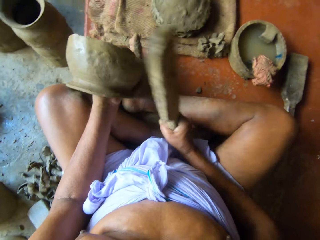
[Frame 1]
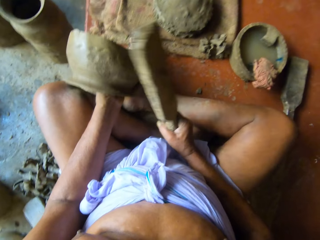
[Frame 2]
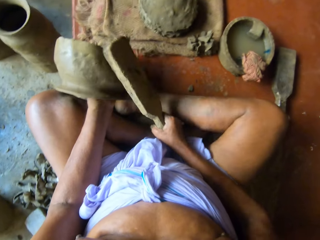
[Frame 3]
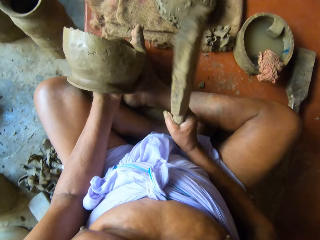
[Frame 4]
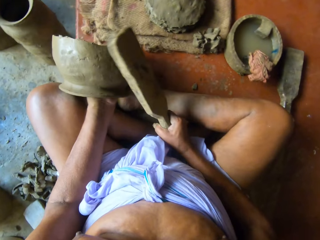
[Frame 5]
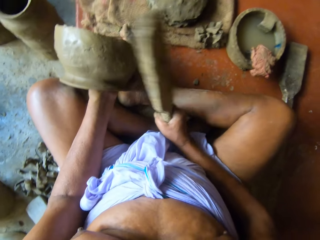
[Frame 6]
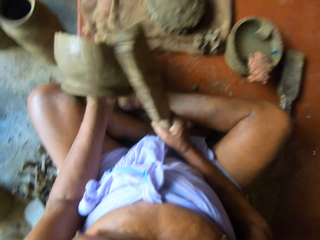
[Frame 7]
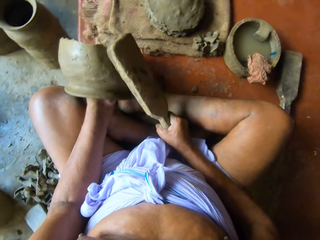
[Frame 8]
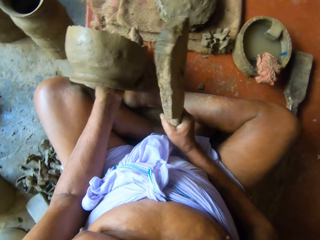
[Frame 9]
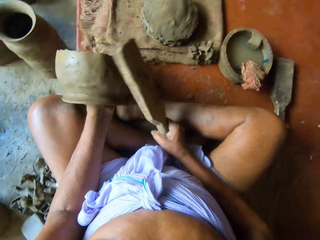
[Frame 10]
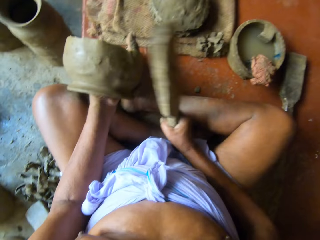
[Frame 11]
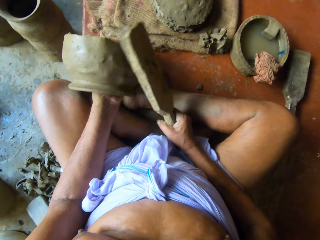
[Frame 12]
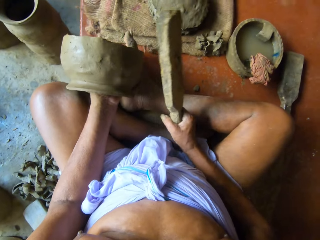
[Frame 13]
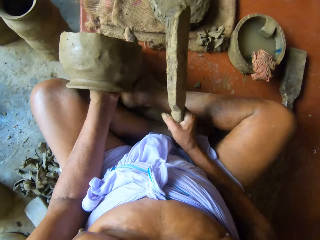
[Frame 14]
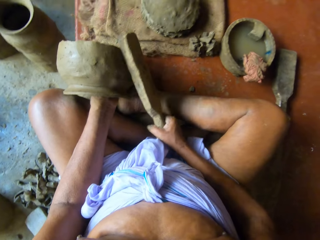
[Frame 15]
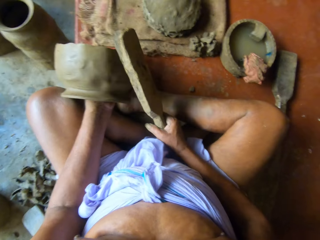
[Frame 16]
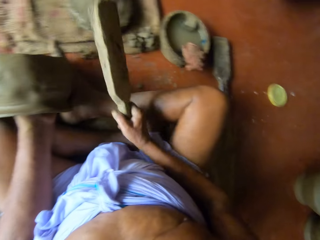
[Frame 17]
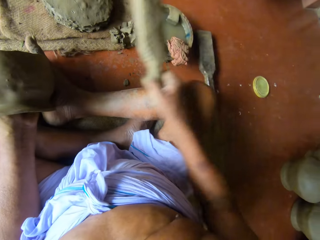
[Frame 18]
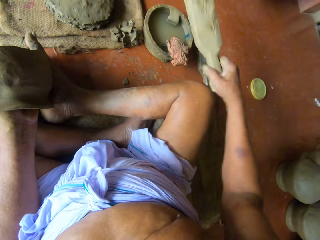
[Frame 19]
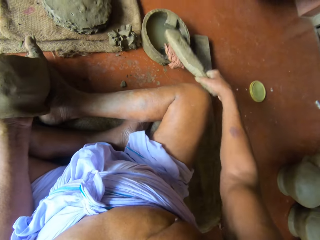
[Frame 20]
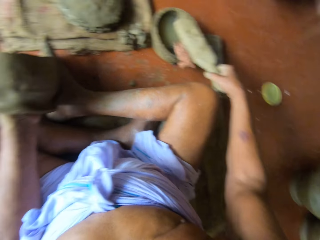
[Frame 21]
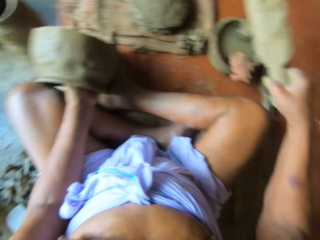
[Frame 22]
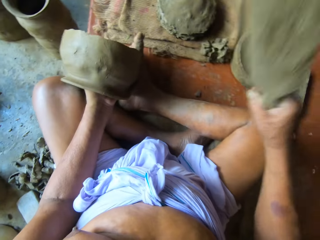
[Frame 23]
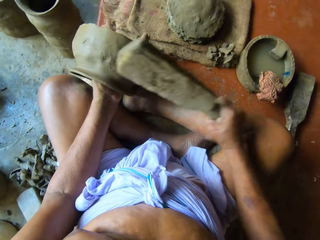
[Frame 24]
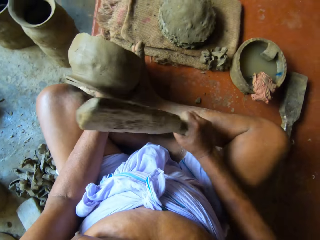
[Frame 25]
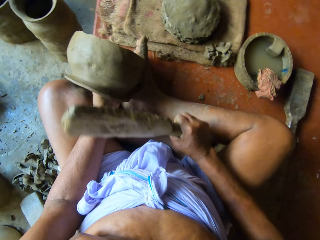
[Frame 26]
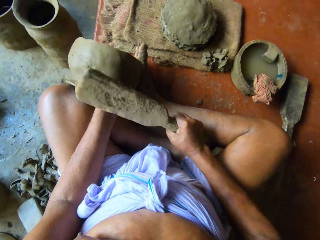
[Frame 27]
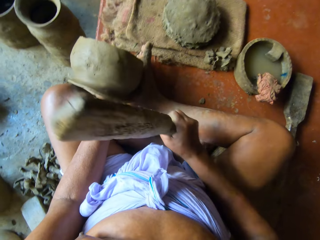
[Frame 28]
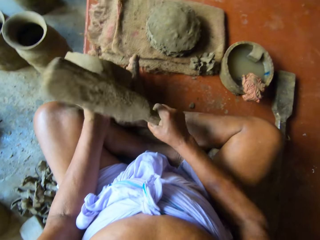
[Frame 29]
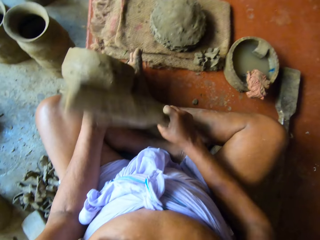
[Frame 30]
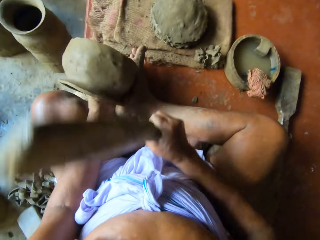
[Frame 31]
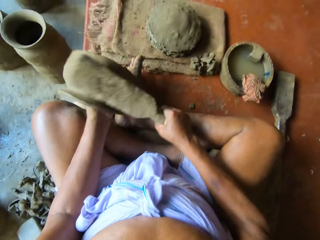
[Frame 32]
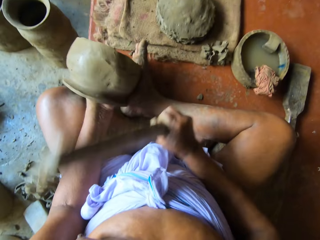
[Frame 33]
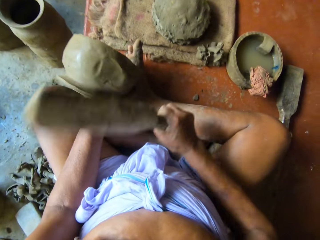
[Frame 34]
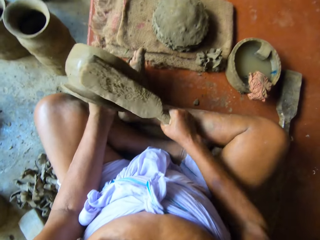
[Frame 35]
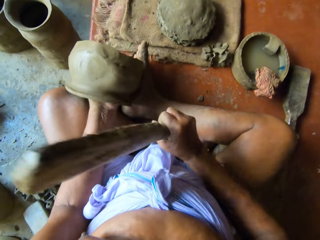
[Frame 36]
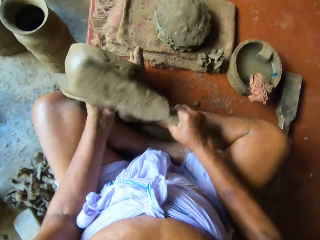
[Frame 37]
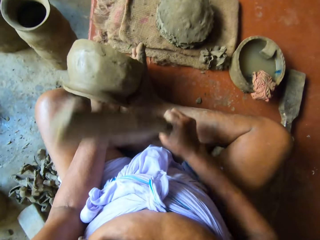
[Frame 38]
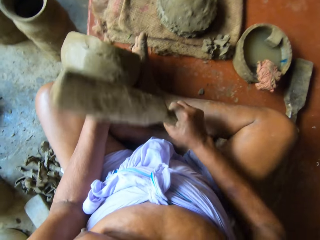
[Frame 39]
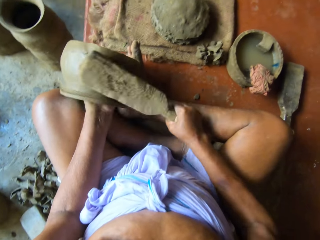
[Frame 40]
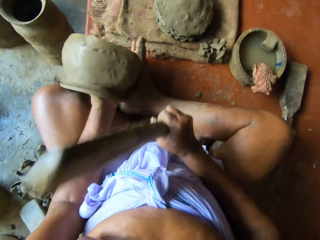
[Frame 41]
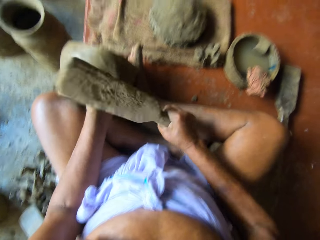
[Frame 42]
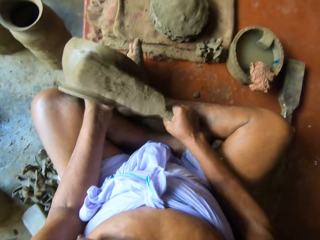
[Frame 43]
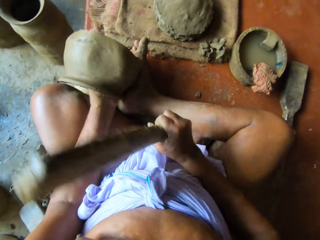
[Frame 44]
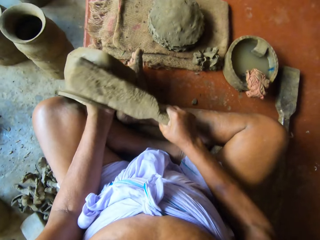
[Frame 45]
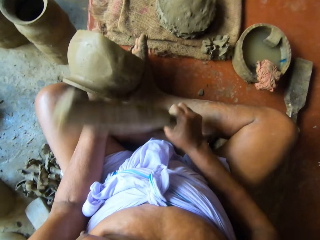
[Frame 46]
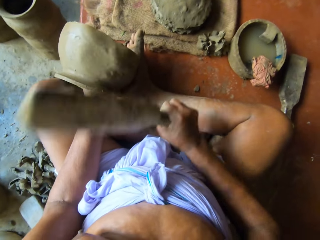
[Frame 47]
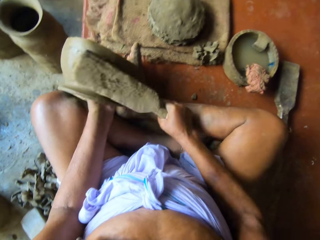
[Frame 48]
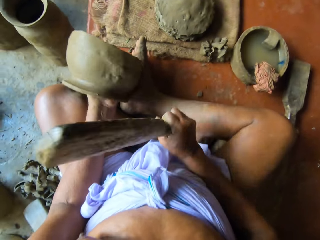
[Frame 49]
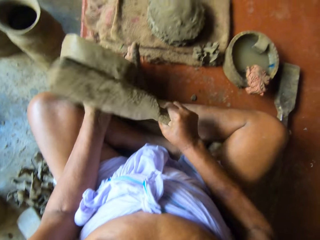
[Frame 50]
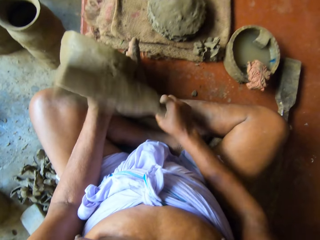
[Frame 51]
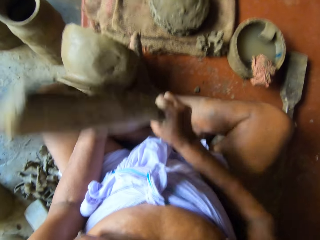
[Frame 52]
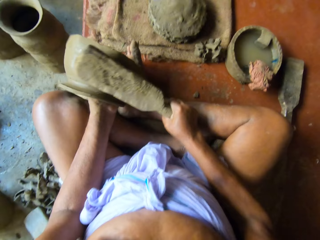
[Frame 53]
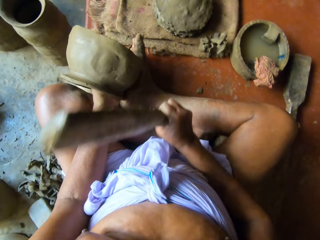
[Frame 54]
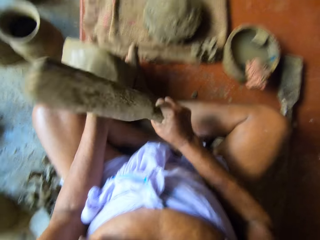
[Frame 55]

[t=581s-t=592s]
The camera wearer dips the clay paddle in water from the container with his right hand. He beats the clay mold or clay pot piece with the clay paddle in his right hand. He models the clay pot piece.

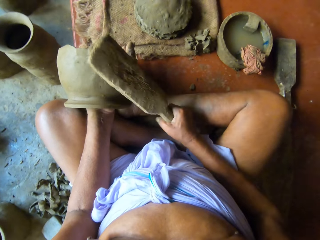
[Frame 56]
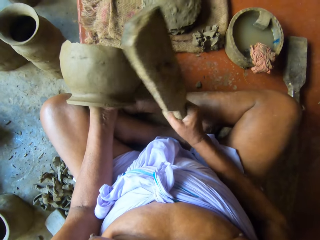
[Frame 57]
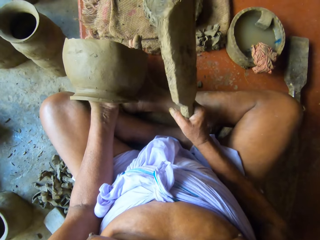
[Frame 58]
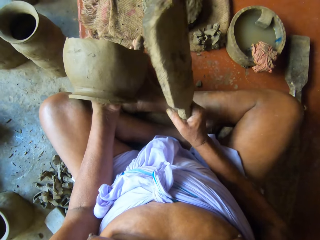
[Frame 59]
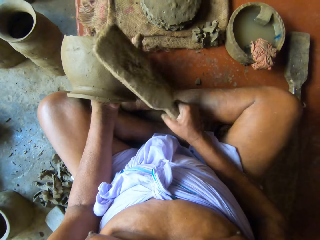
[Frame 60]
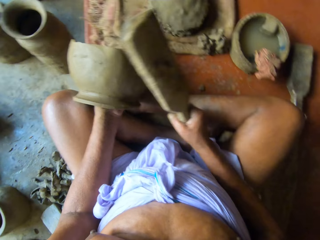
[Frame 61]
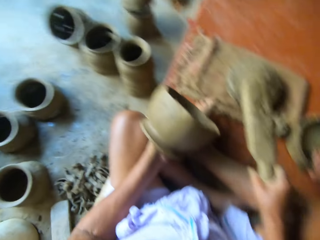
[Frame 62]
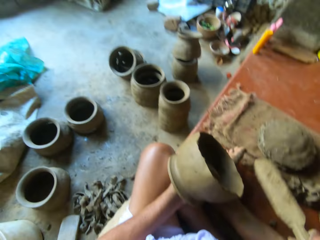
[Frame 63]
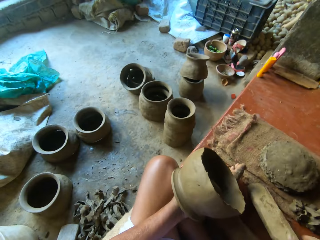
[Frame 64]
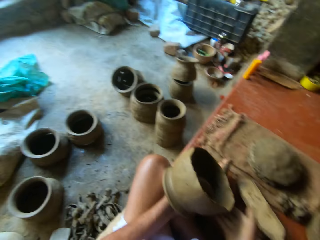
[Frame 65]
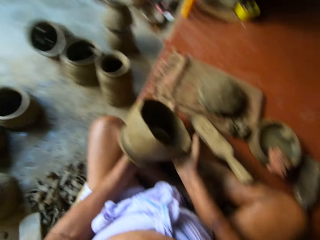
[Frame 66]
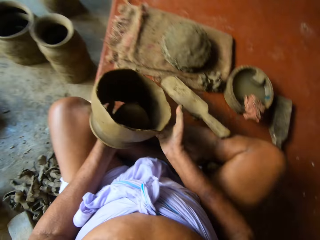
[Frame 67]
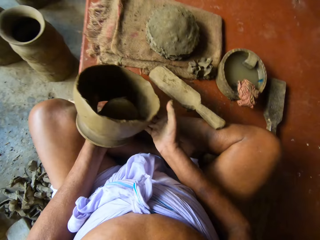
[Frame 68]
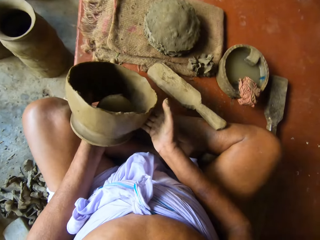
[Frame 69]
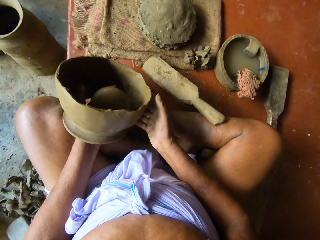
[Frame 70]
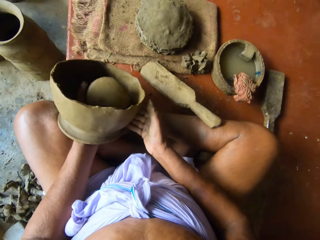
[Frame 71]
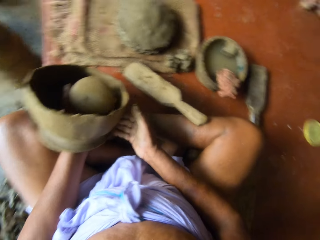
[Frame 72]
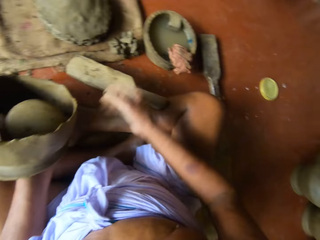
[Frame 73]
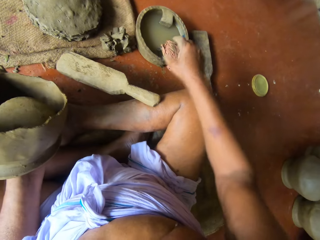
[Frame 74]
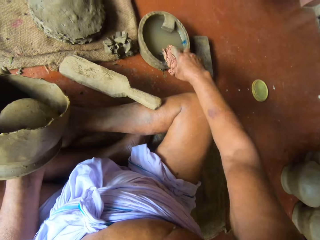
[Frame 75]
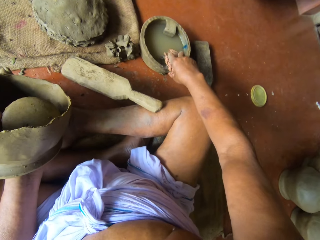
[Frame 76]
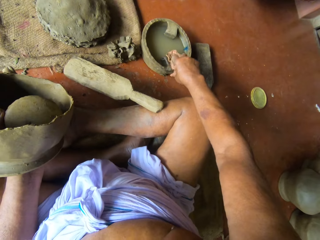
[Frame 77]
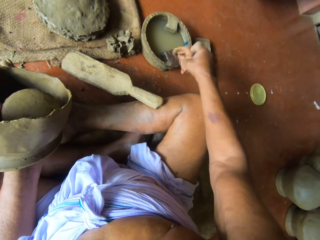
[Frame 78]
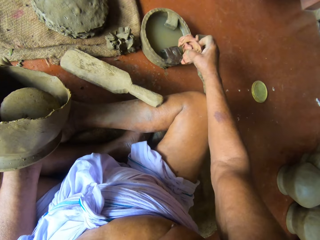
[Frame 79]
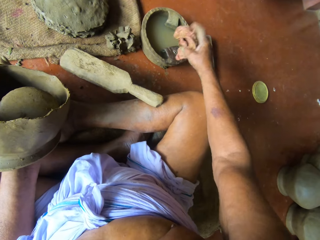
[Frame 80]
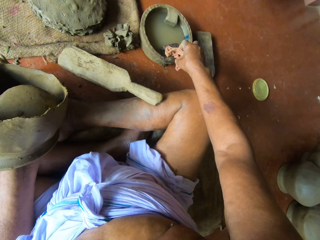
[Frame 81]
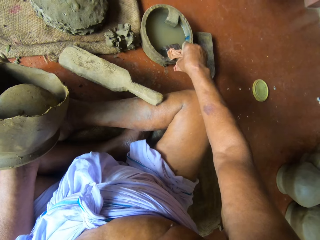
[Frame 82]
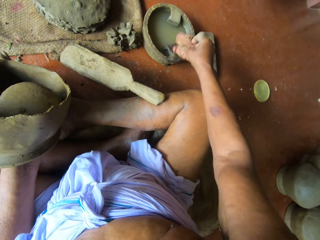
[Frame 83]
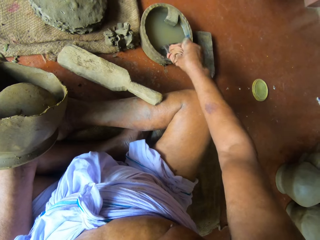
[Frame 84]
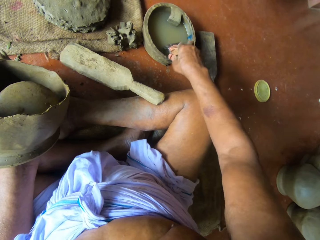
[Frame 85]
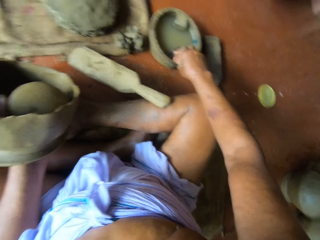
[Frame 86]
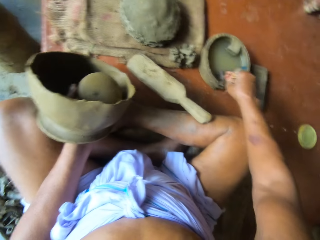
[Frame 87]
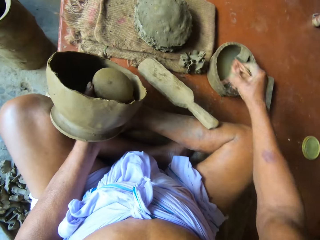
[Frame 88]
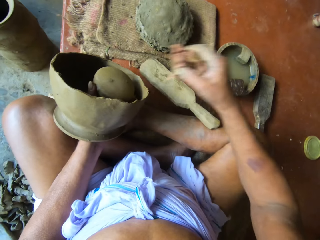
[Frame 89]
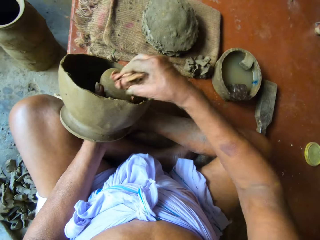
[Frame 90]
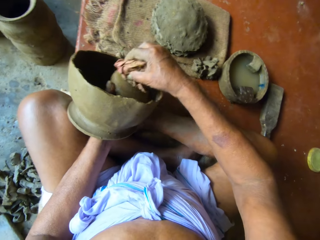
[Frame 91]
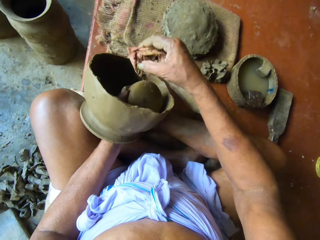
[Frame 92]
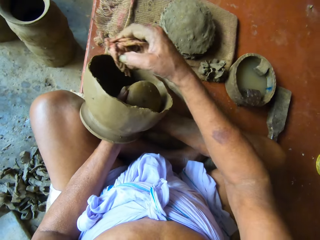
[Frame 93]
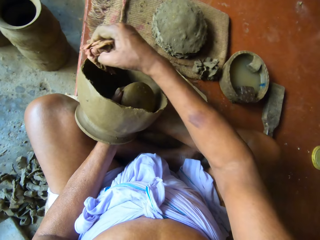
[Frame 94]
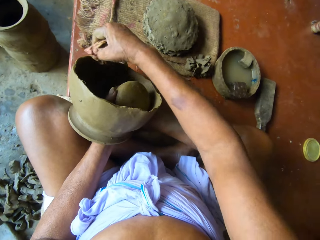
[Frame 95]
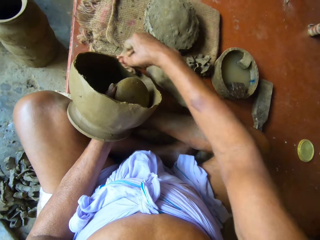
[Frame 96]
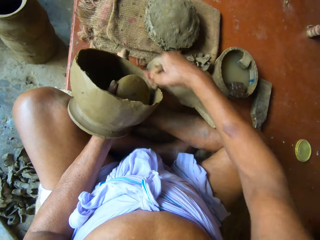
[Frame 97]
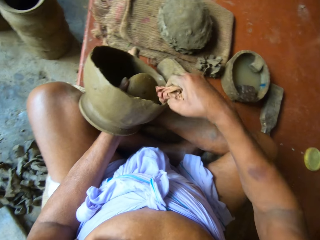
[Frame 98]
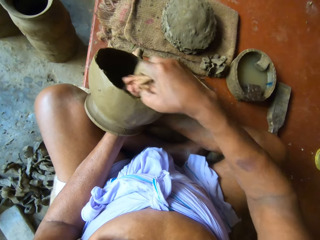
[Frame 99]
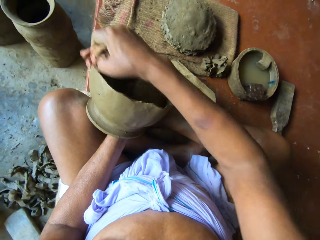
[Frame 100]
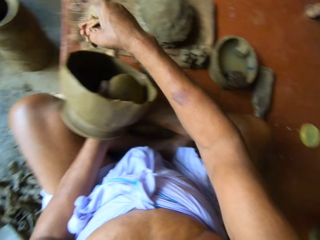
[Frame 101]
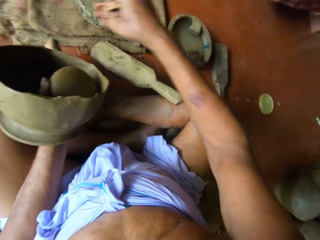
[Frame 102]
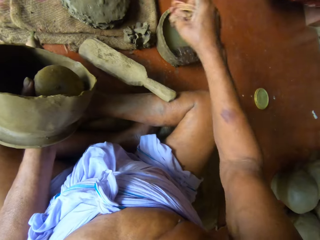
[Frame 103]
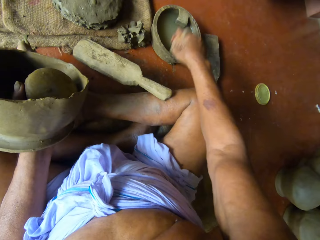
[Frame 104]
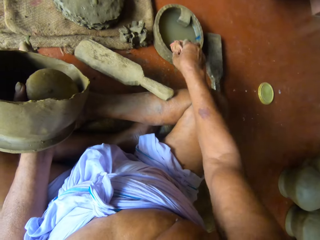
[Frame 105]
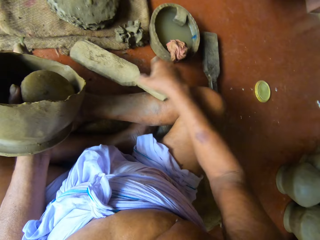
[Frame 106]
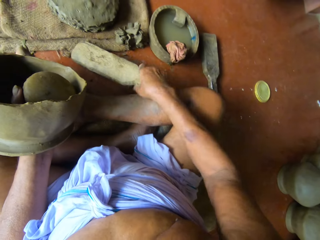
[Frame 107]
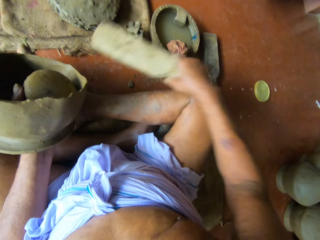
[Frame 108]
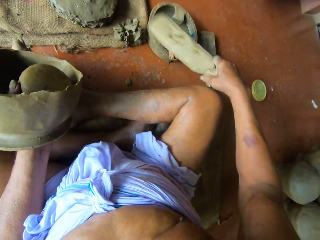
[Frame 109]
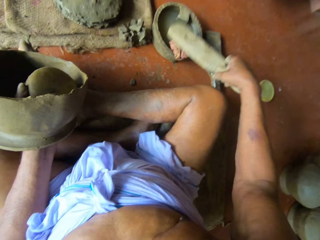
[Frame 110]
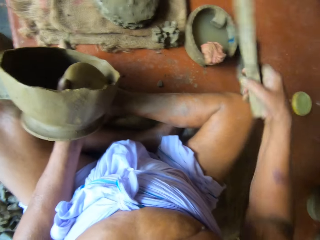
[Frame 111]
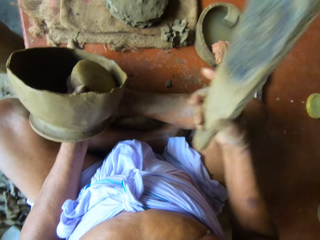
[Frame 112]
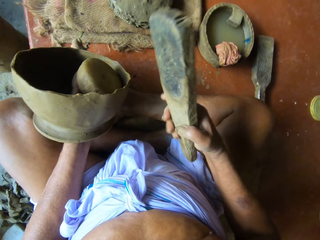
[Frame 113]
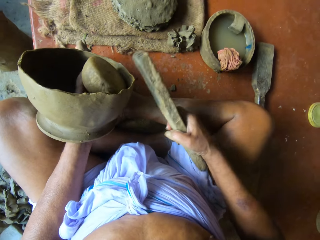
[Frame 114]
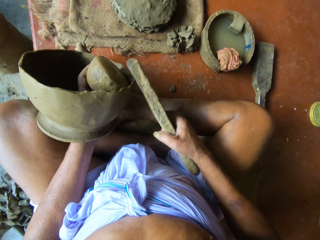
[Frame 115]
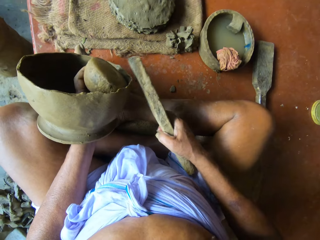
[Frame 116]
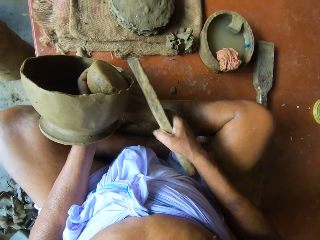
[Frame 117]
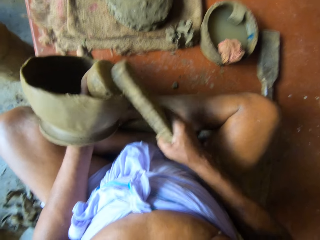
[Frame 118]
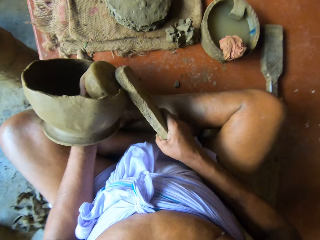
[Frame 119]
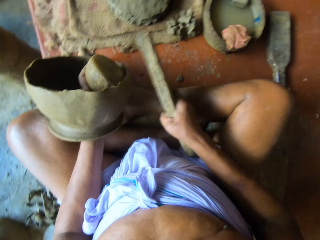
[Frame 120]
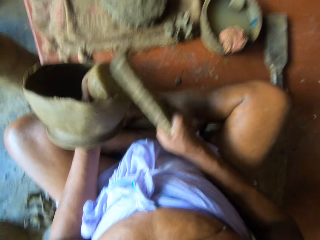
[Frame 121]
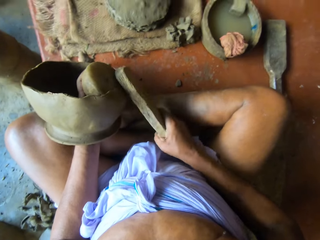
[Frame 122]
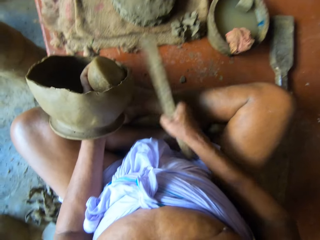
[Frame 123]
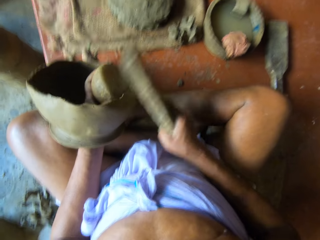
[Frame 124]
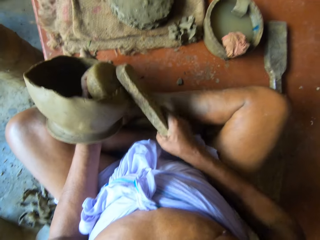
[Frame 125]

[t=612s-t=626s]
The camera wearer drops the clay paddle on the floor with his right hand. He adjusts the clay ball in the clay pot piece. He picks up a napkin or cloth piece from the container of water with his right hand. He adjusts the cloth piece. He scratches the clay ball with the napkin in his right hand. He wipes the clay ball. He smoothens the edge of the clay mold with the napkin in his right hand. He wipes the clay pot piece. He drops the napkin on the container of water with his right hand. He picks up the clay paddle from the floor with his right hand. He dips the clay paddle in water from the container with his right hand. He beats the clay mold with the clay paddle in his right hand. He models the clay pot piece.
